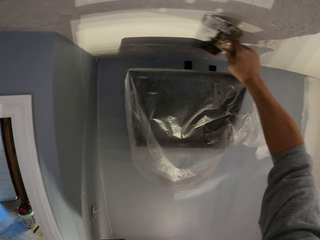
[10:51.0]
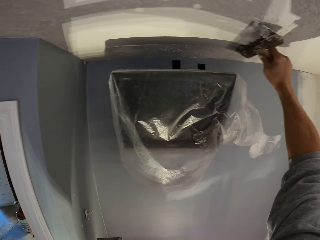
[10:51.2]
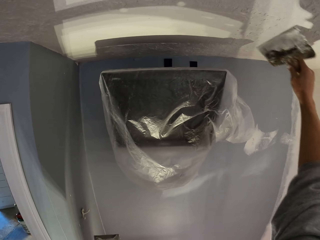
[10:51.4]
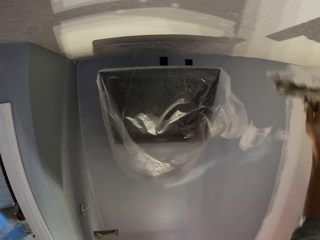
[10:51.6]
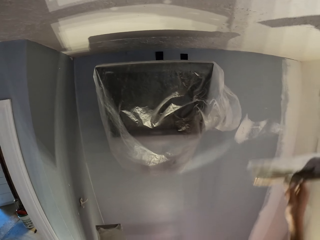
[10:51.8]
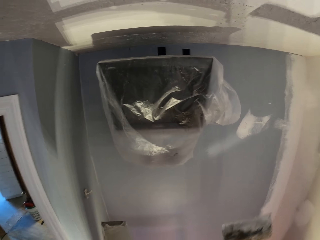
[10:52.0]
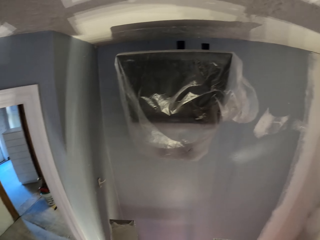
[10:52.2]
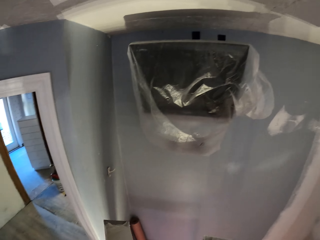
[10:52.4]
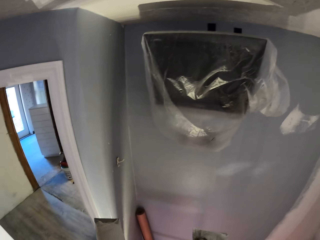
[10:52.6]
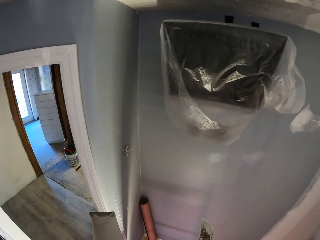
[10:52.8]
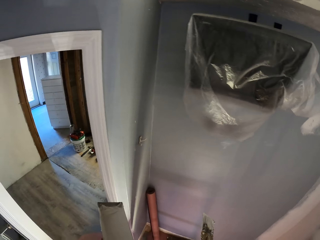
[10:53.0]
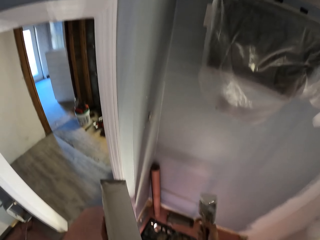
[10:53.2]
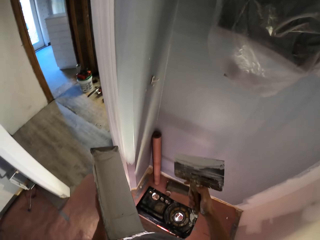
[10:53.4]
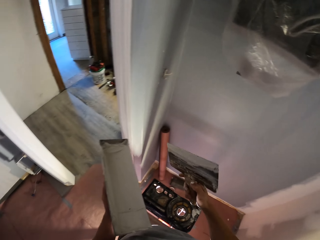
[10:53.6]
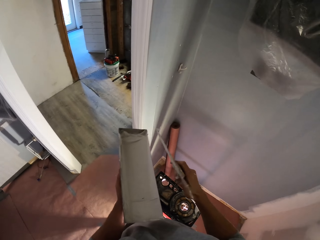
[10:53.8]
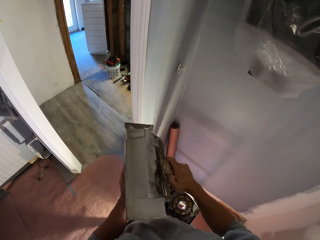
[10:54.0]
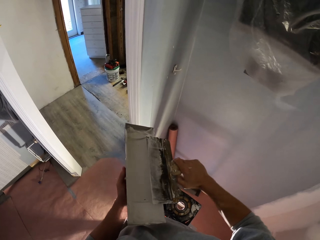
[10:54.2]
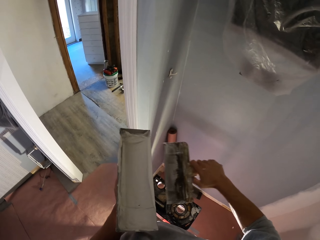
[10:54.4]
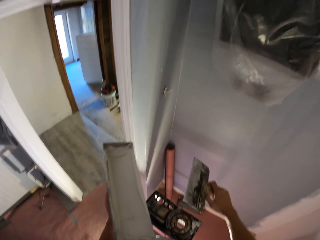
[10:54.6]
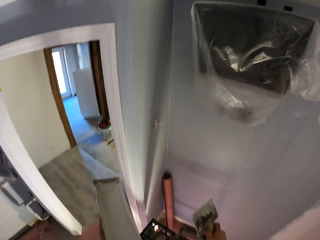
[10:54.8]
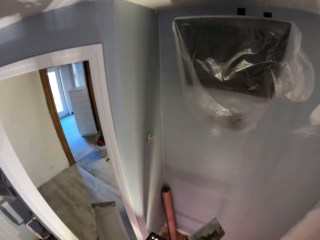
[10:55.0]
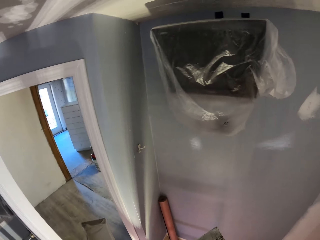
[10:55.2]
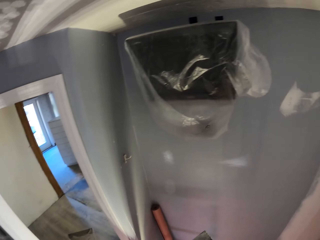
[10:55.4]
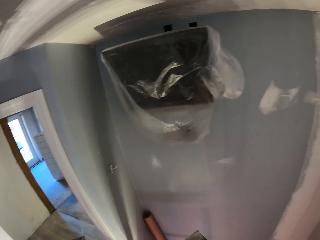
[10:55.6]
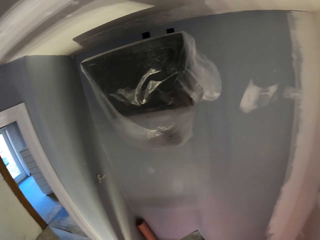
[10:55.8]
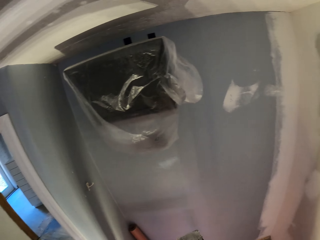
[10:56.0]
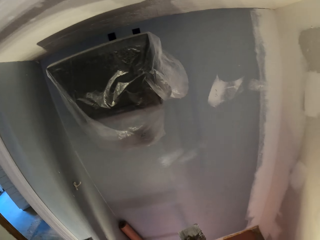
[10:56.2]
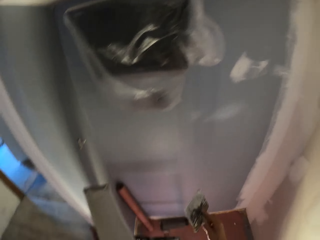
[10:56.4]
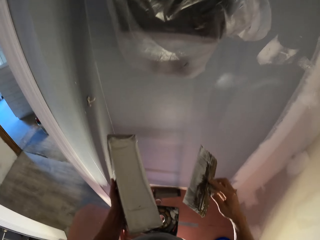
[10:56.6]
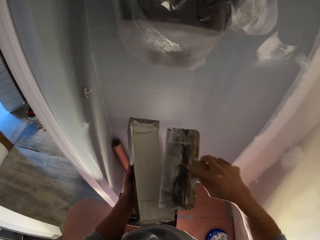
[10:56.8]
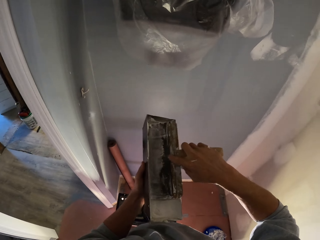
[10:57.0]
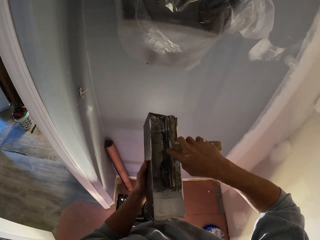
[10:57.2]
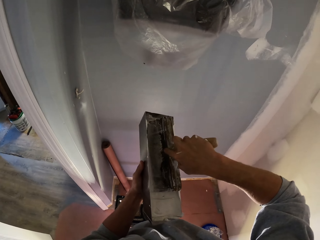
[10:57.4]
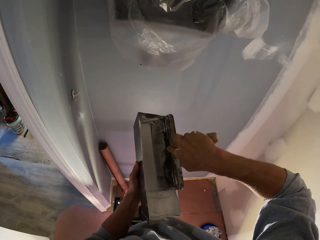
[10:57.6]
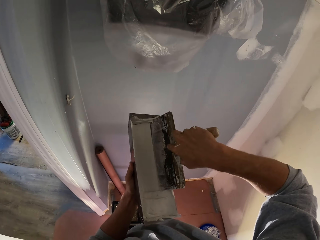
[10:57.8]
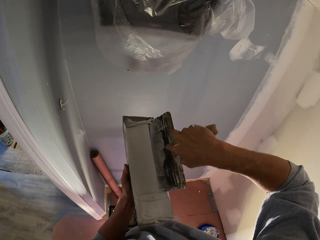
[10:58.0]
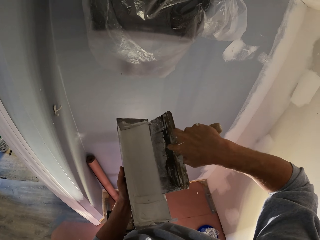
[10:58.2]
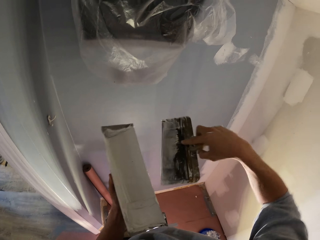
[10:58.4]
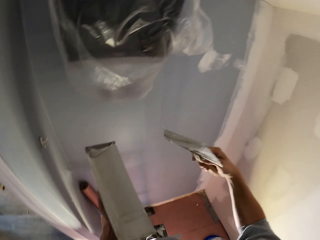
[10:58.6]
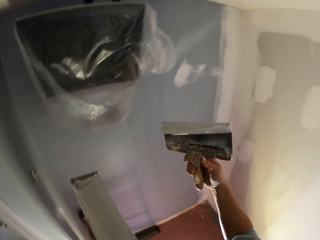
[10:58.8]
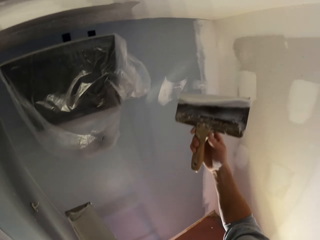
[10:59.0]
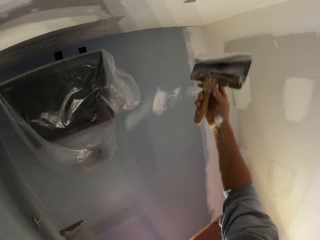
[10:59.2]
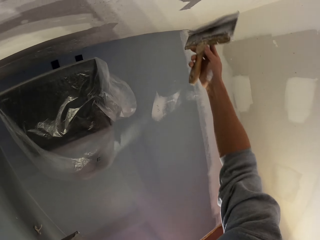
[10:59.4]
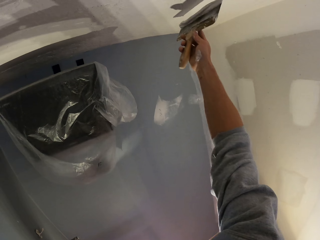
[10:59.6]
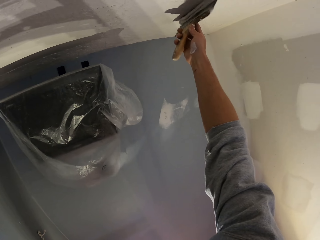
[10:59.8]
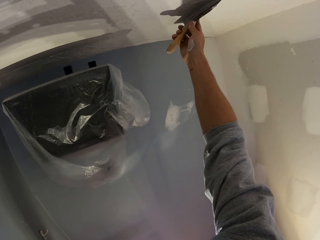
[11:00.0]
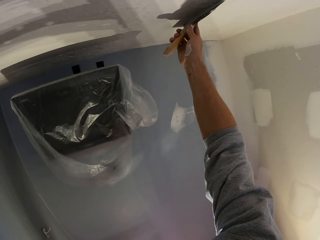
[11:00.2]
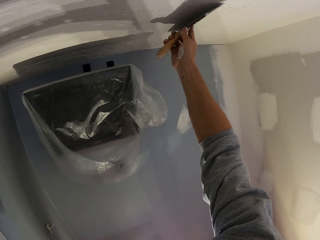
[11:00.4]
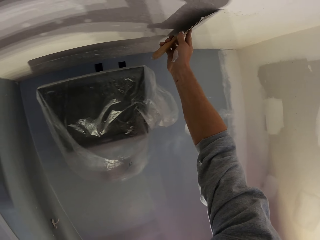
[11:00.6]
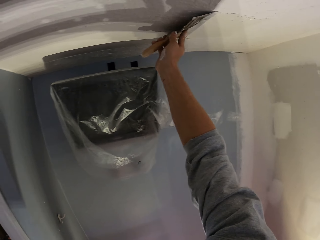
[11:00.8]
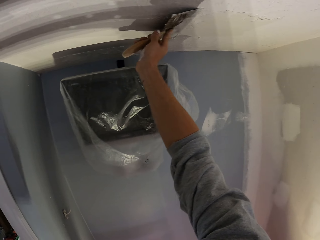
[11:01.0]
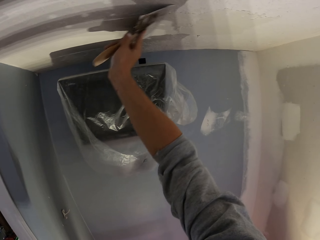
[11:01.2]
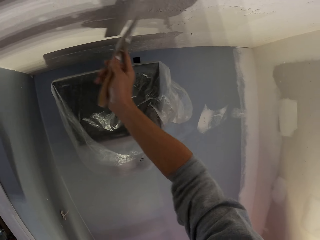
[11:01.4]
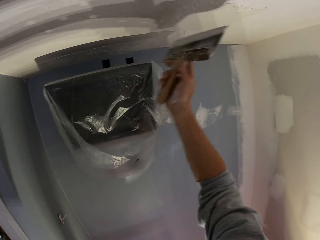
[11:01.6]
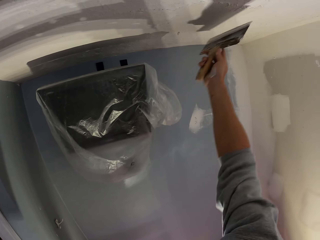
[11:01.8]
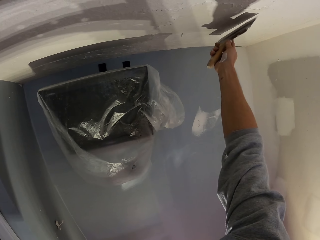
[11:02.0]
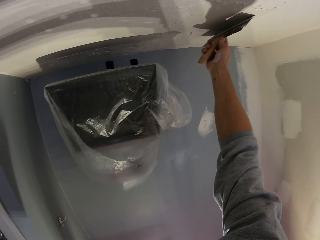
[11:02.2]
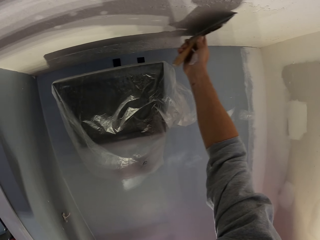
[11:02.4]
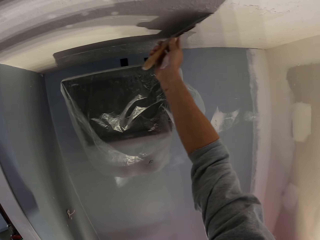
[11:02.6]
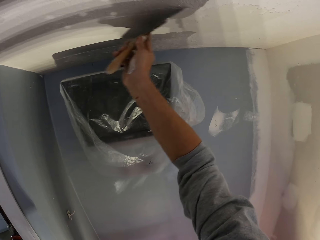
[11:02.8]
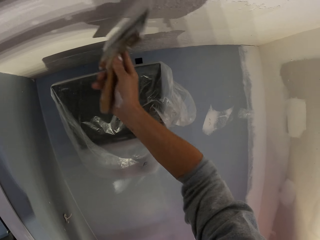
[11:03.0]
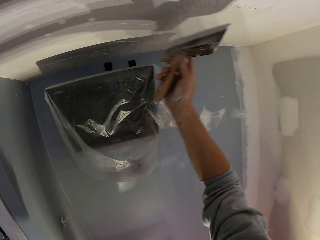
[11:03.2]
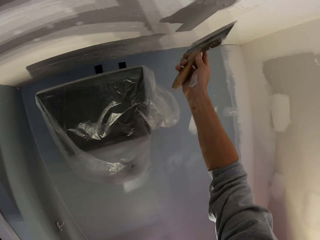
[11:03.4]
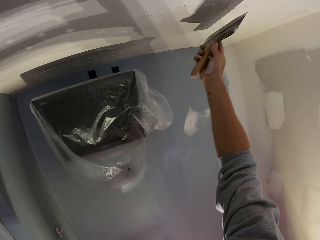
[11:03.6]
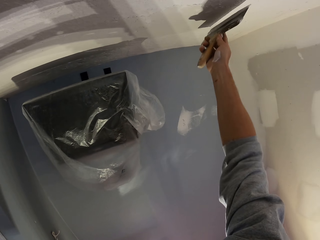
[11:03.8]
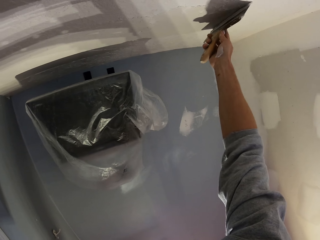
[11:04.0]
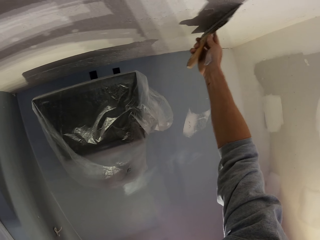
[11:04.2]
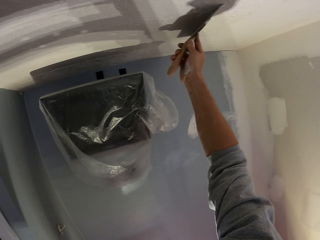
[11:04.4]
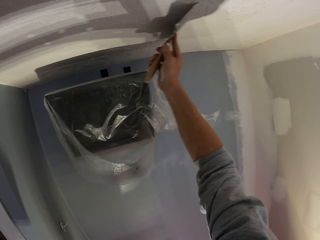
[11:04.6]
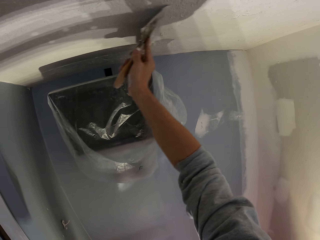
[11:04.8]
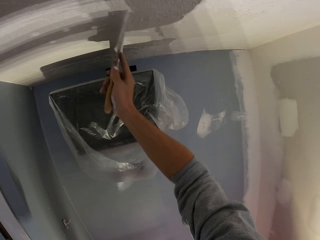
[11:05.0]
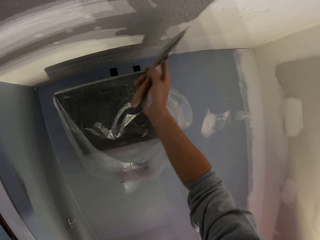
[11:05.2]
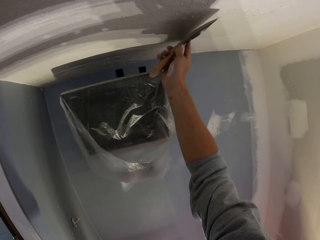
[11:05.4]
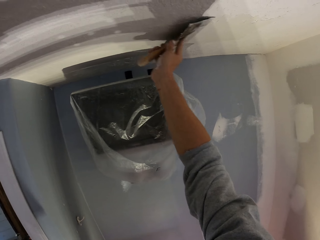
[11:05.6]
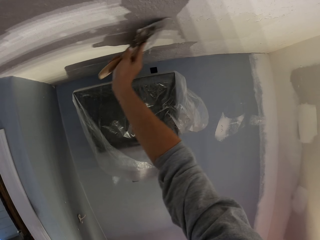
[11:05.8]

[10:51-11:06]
The camera wearer spreads filler to the ceiling. They clear wall filler from the plastering tool. They dip the paint brush to the paint can. They add filler to the plastering tool. They paint the wall with the paint brush. They apply filler to the ceiling. They spread filler to the ceiling, and again.

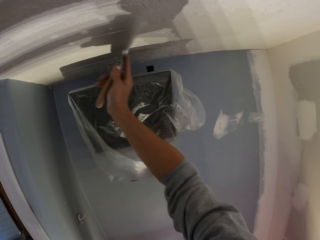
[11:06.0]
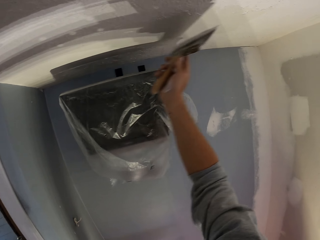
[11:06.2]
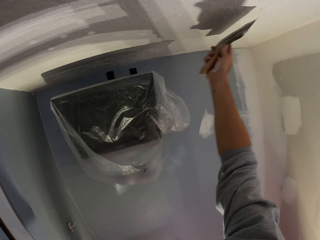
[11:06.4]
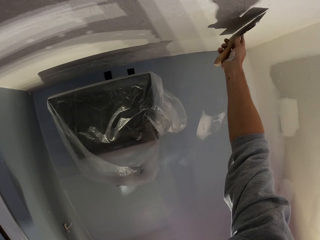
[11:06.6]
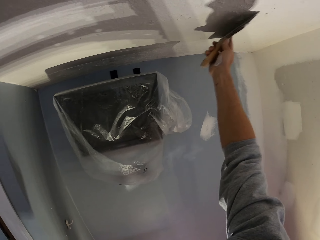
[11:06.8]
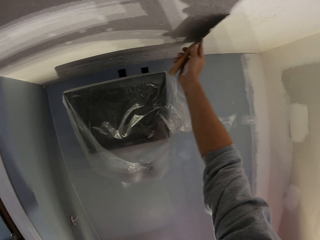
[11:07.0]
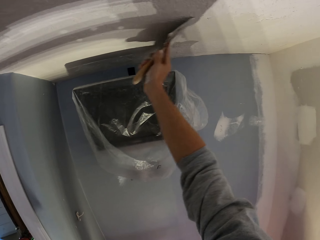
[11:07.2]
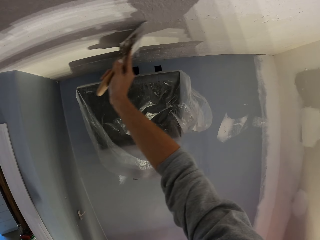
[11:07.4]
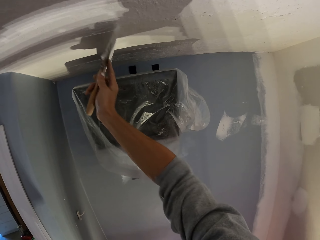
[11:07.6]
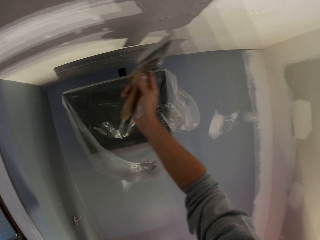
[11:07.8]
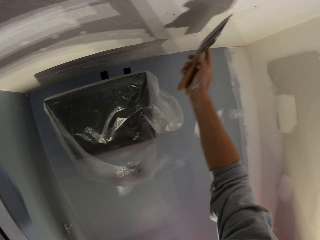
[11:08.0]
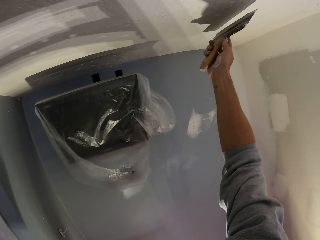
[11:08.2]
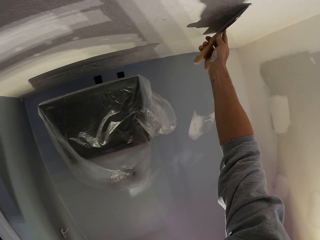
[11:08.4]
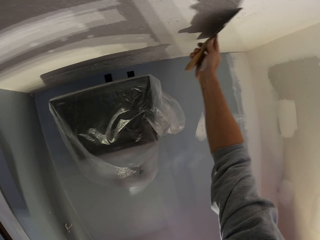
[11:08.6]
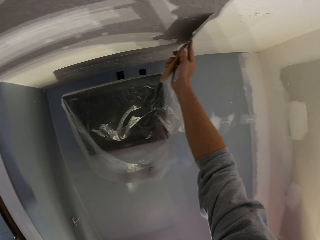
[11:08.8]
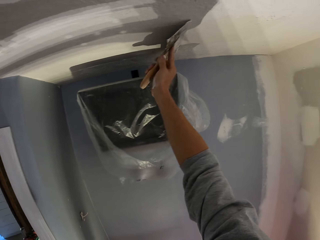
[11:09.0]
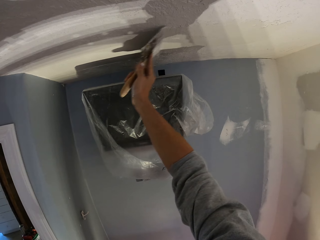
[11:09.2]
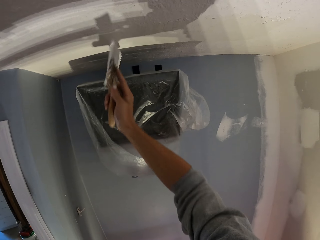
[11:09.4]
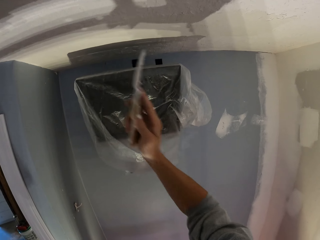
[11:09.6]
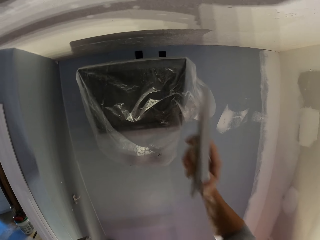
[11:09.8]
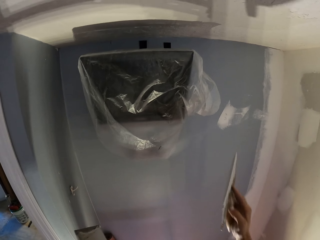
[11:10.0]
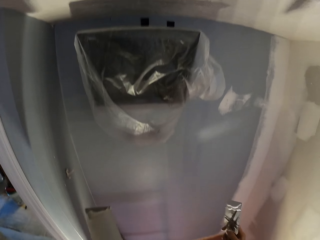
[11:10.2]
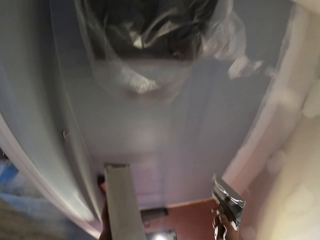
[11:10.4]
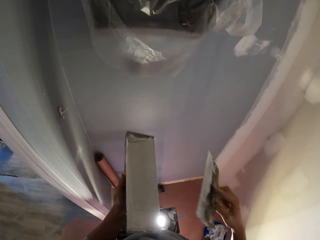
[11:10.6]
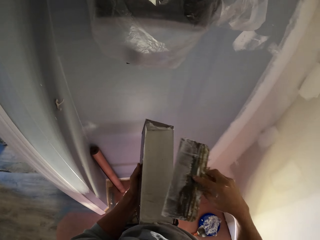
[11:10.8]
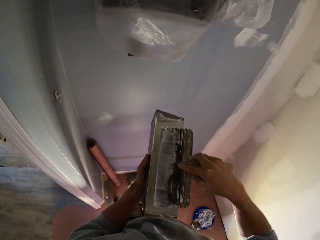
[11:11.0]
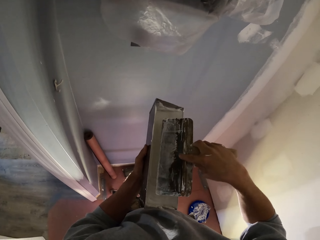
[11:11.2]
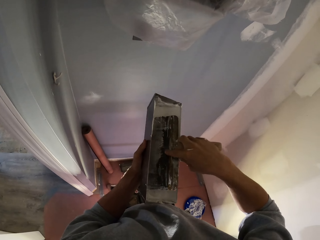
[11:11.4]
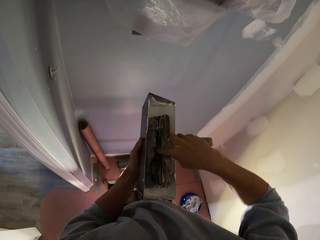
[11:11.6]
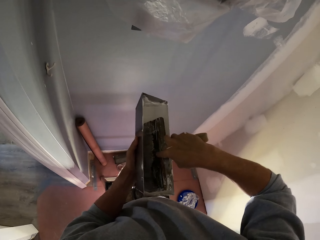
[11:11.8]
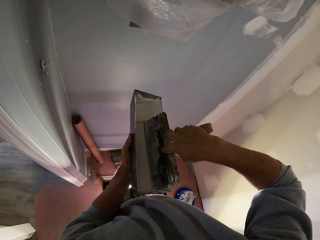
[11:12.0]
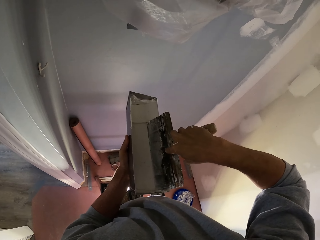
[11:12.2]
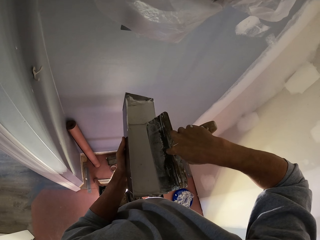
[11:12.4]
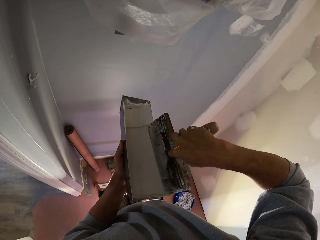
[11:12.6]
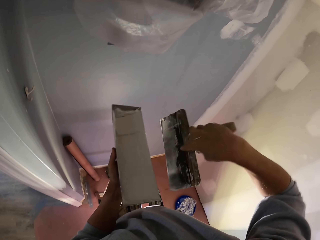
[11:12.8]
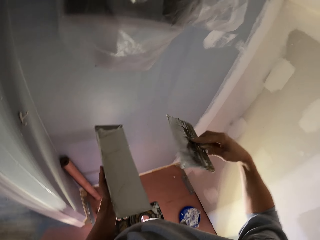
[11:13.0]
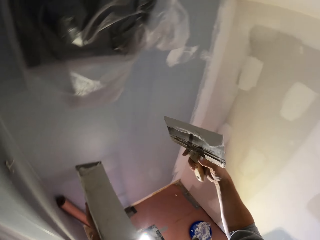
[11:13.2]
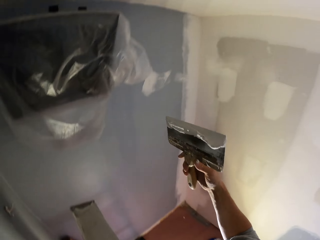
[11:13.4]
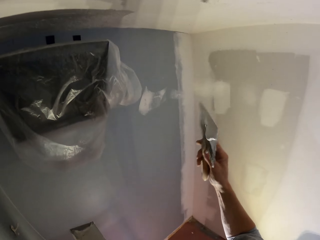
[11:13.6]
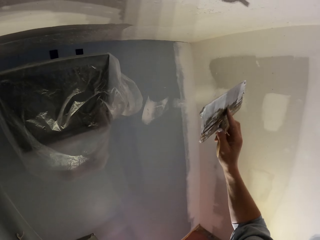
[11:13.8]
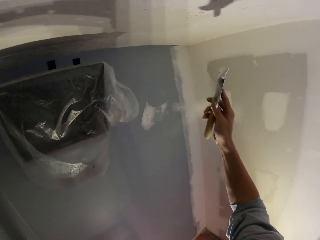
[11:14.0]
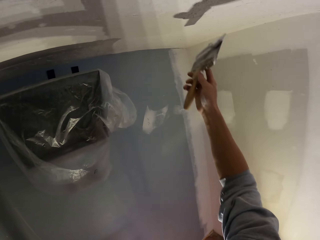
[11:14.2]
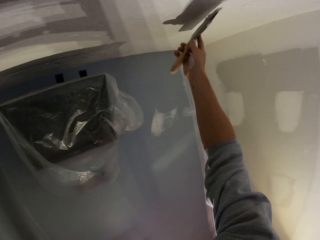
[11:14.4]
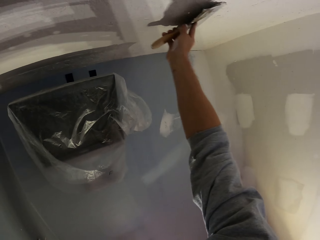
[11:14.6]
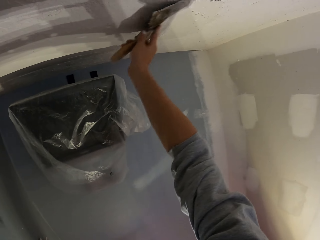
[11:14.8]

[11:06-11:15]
The camera wearer spreads filler to the ceiling repeatedly. They dip the paint brush to the paint can. They add filler to the plastering tool.
